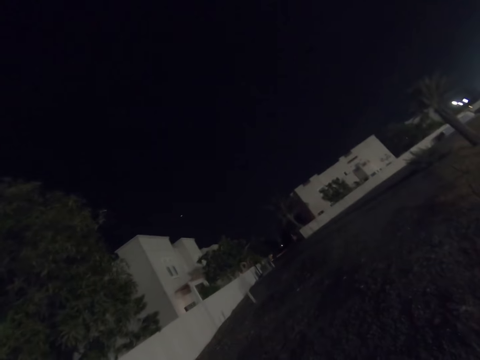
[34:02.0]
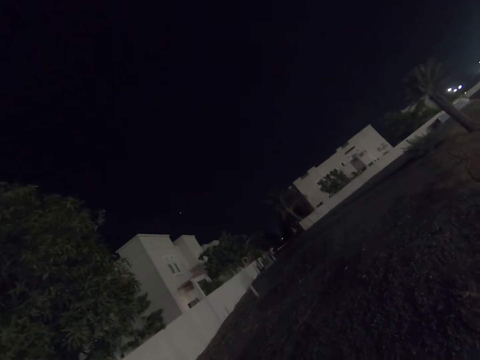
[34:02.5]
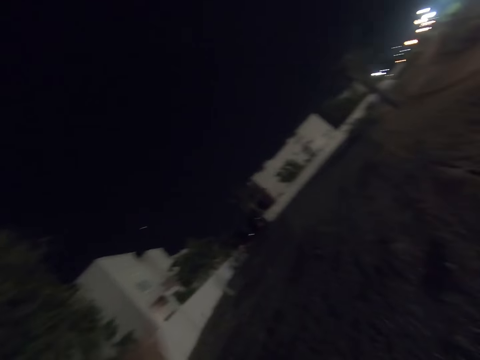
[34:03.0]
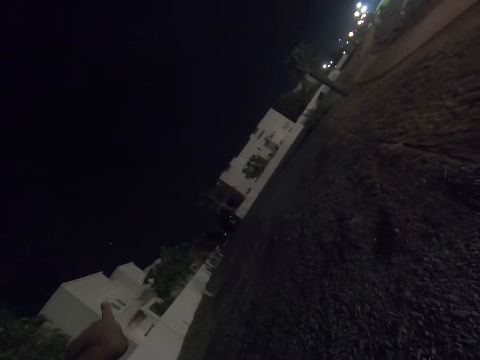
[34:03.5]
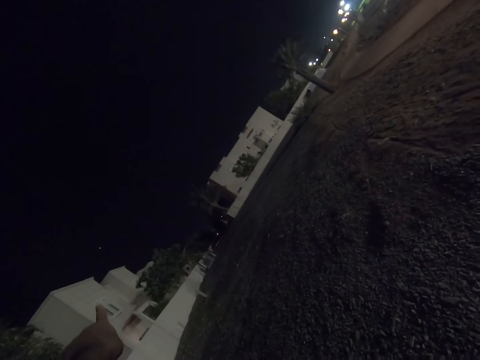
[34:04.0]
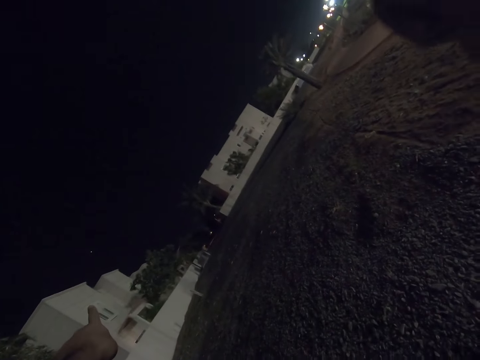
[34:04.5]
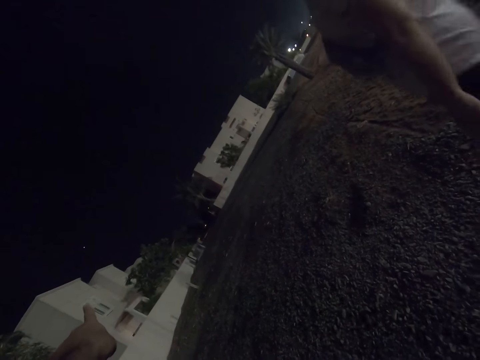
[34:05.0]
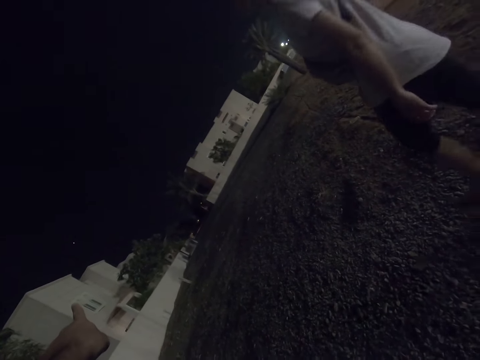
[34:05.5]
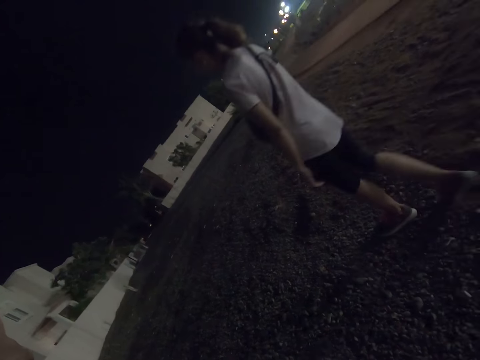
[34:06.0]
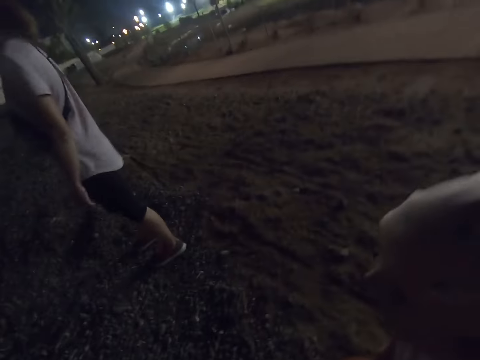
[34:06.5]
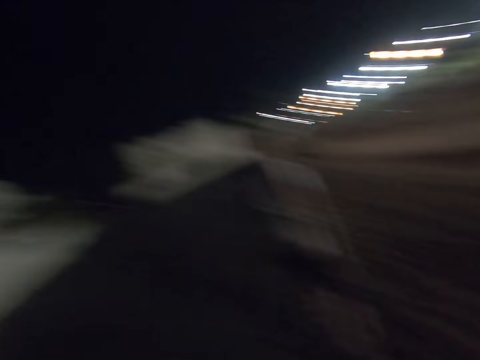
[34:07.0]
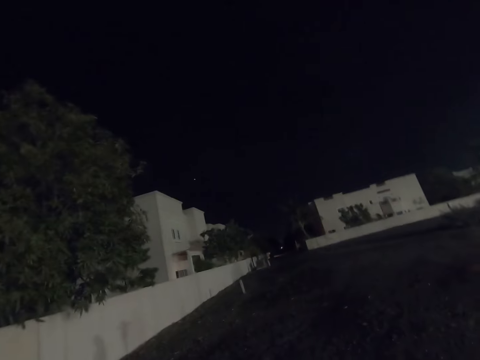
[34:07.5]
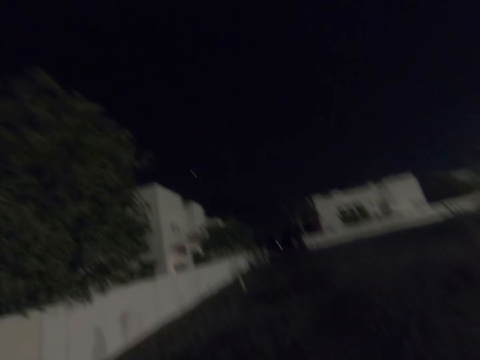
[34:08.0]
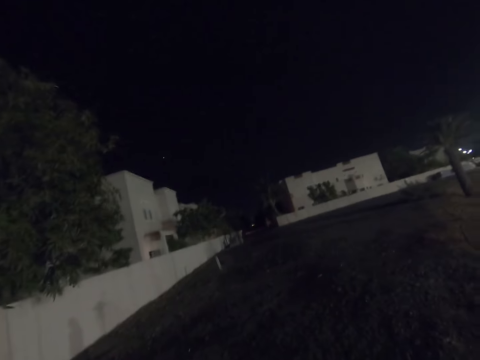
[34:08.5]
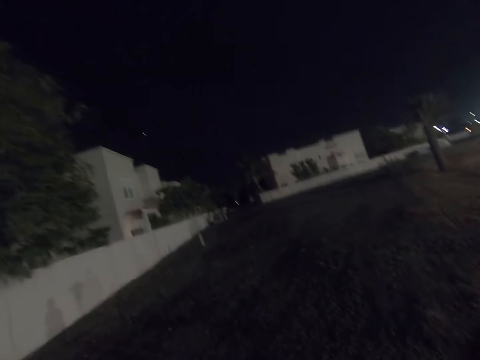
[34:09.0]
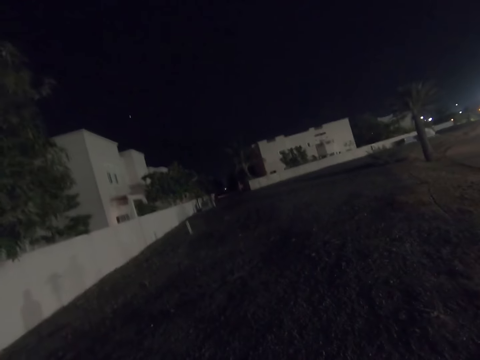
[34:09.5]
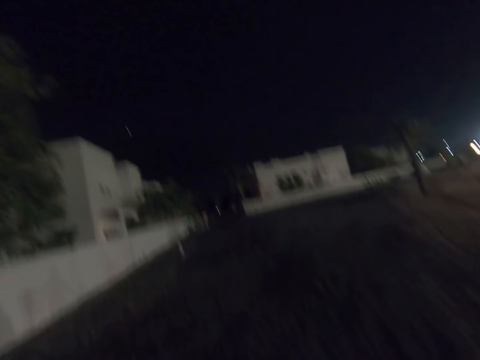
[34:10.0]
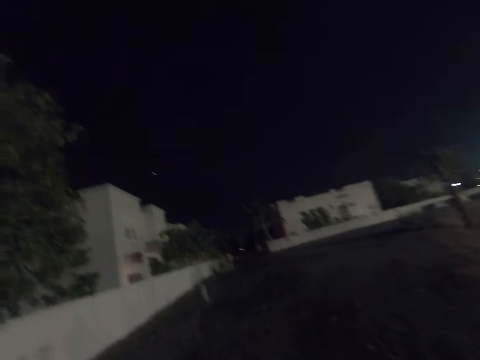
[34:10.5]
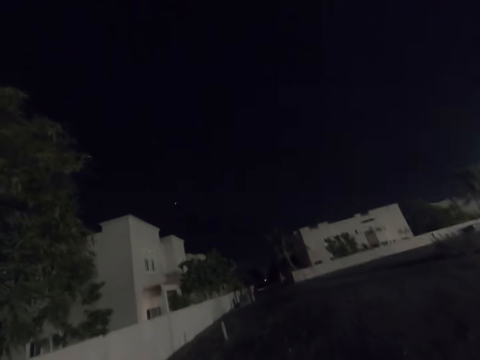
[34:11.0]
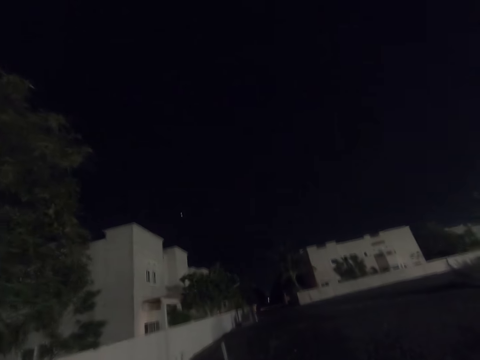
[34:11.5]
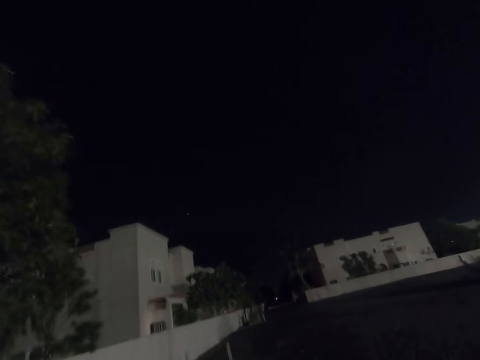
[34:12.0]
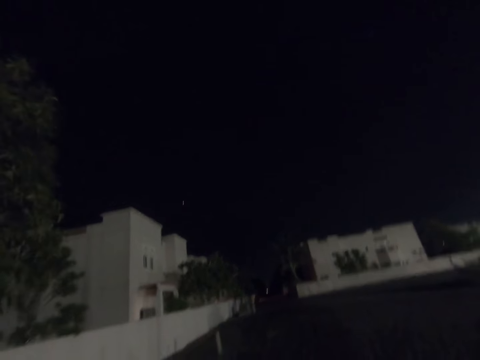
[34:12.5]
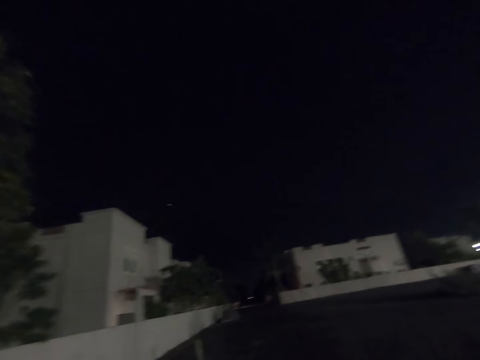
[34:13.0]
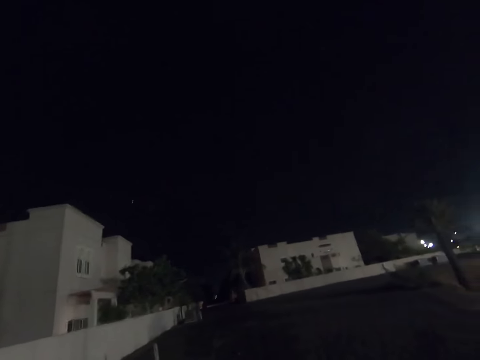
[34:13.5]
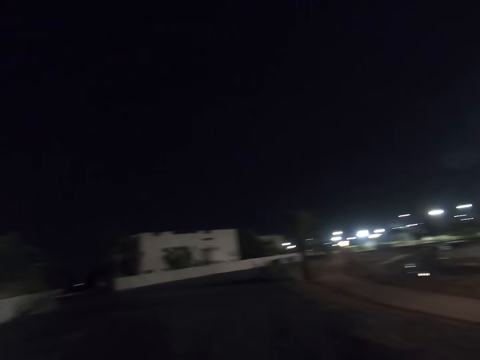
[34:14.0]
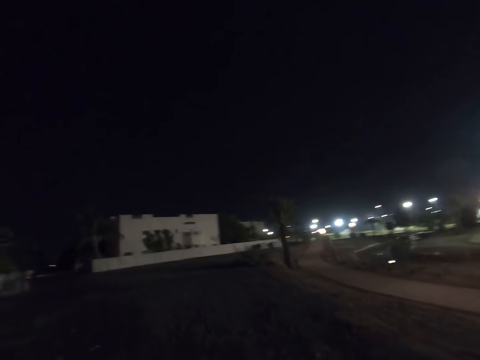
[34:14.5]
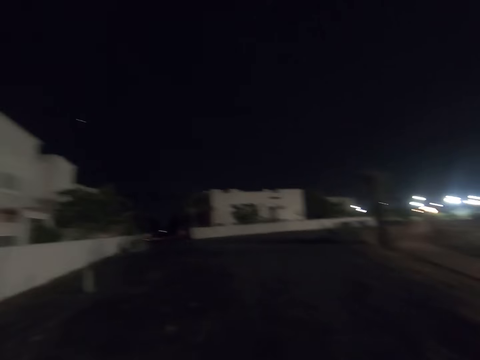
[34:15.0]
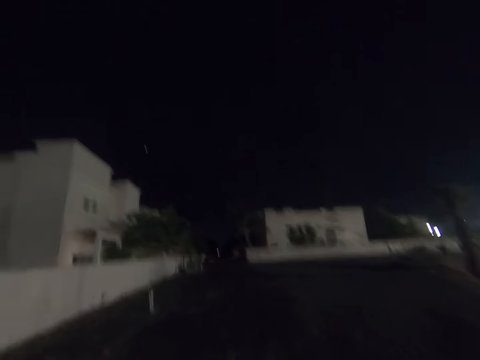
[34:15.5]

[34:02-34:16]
The camera wearer looks around. A woman walks around. The camera wearer looks around. They walk around.

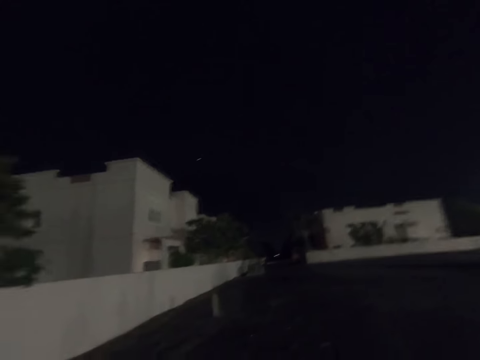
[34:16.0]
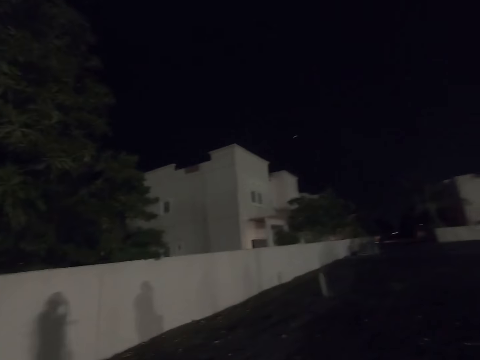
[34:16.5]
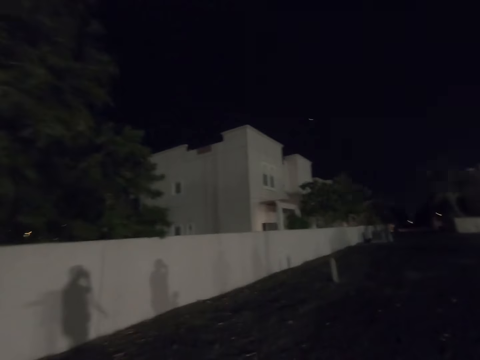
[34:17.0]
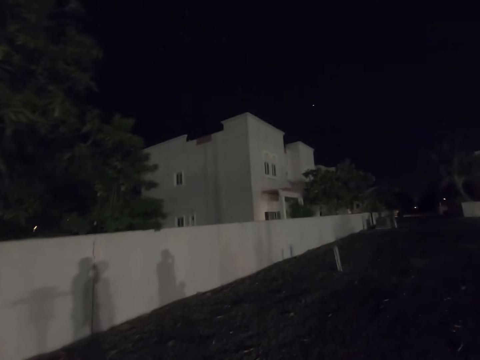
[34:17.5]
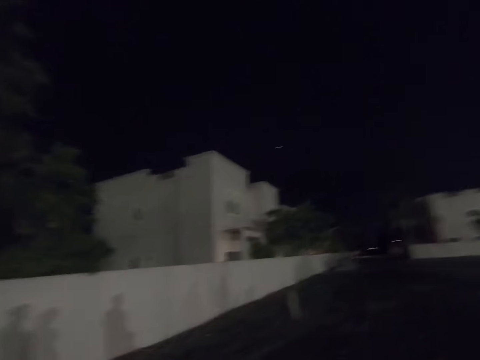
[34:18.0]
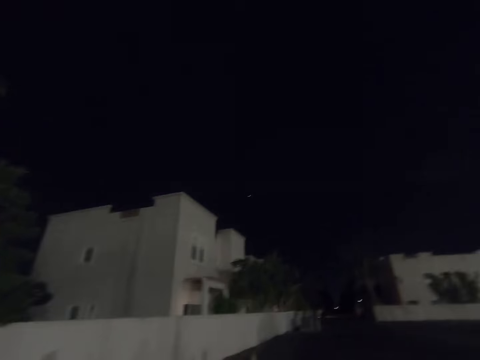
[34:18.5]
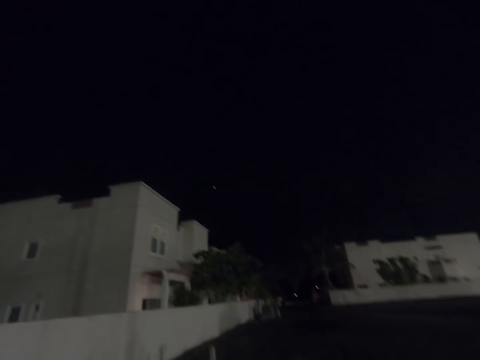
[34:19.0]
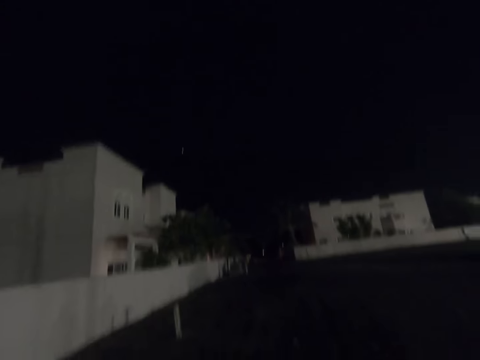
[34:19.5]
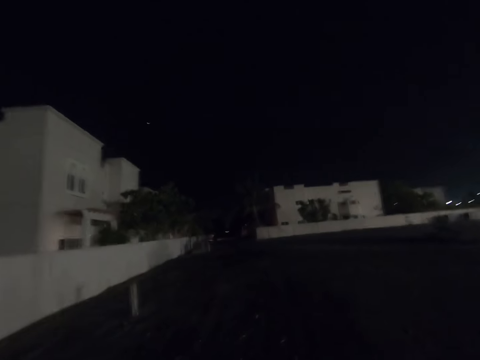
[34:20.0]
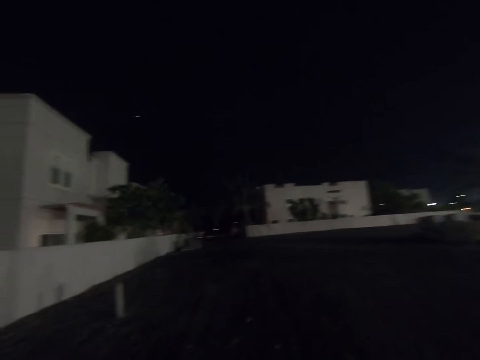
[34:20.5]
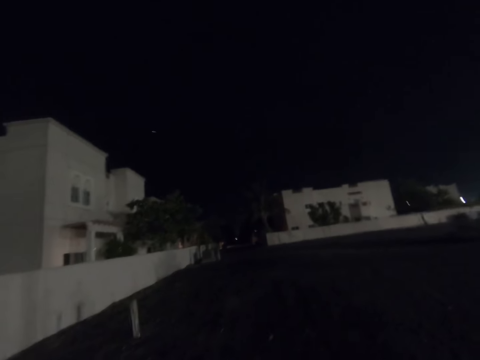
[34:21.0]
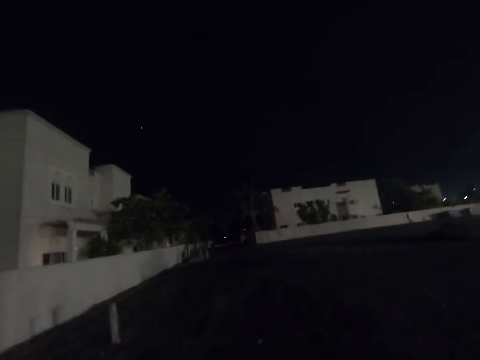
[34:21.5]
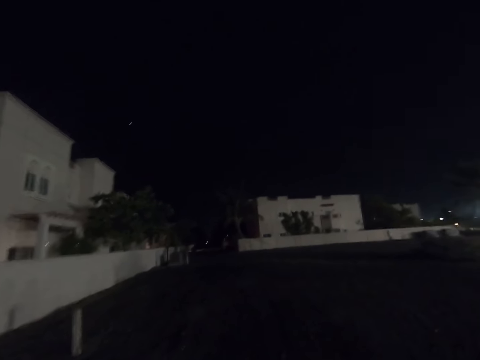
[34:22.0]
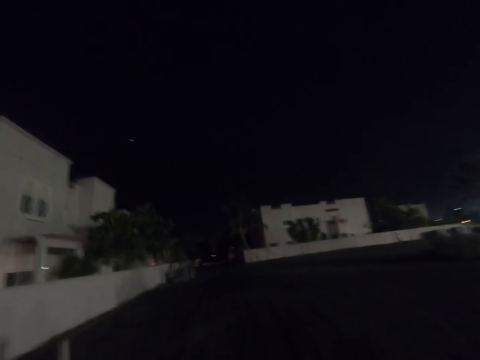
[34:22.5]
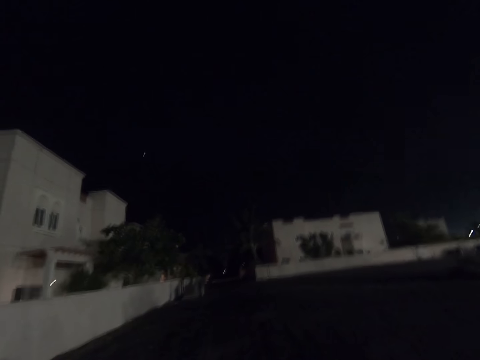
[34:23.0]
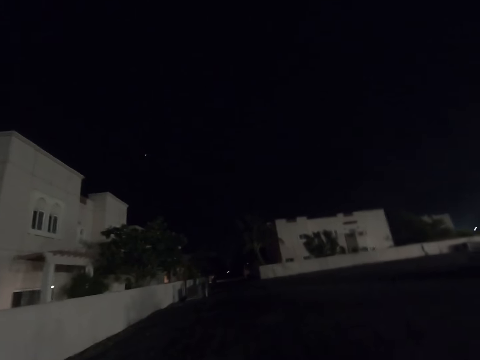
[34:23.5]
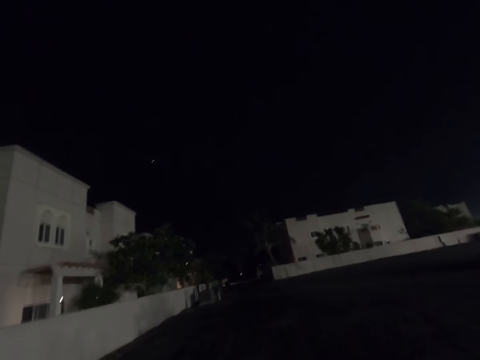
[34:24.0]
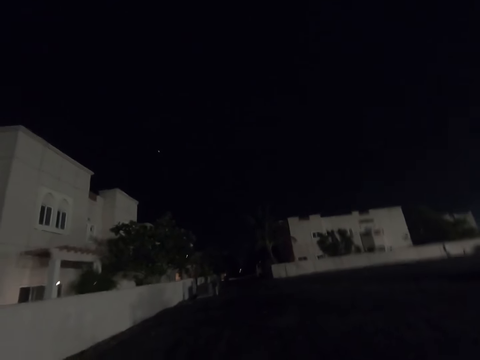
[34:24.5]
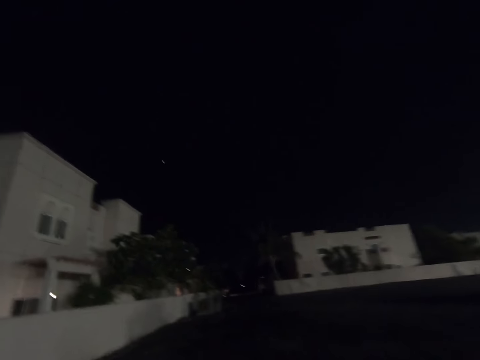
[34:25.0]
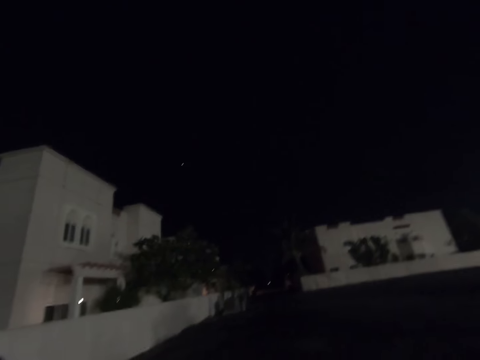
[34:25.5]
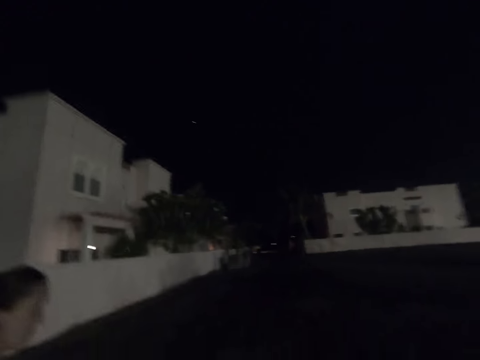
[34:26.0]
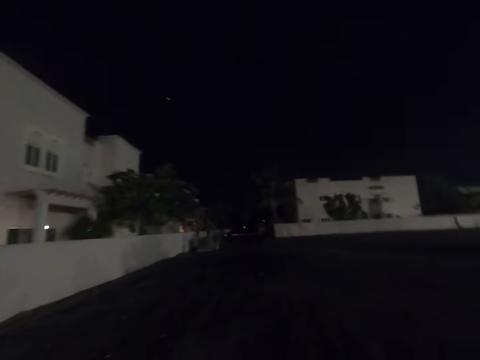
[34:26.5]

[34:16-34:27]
The camera wearer walks on the land.

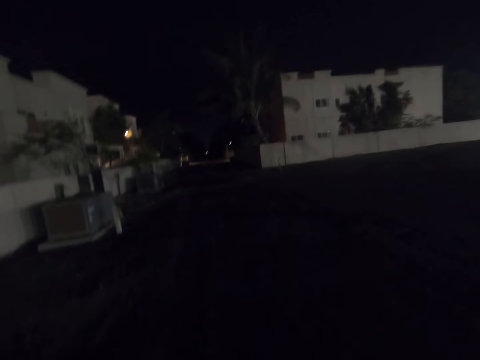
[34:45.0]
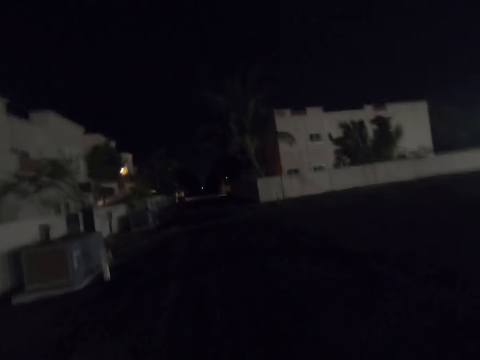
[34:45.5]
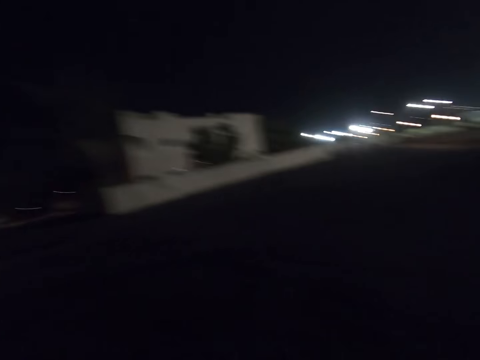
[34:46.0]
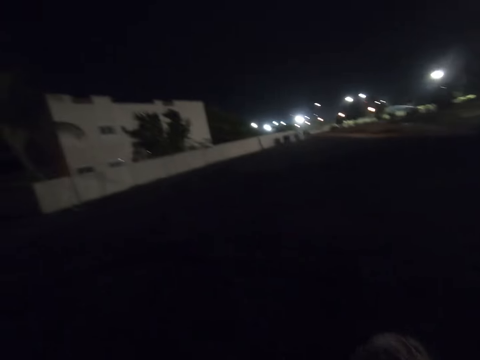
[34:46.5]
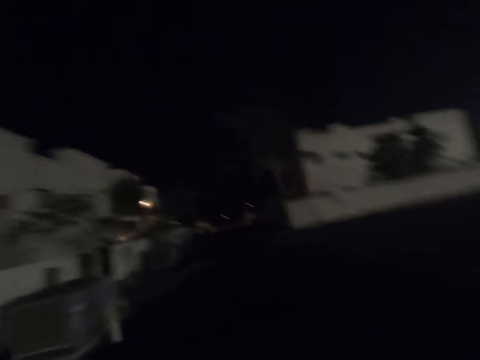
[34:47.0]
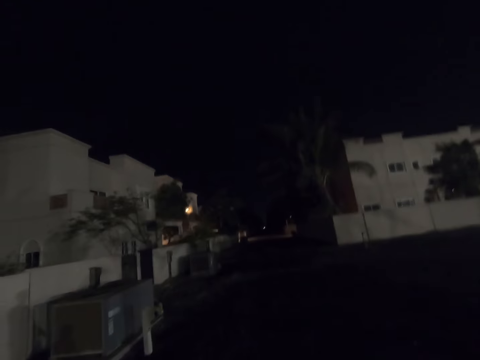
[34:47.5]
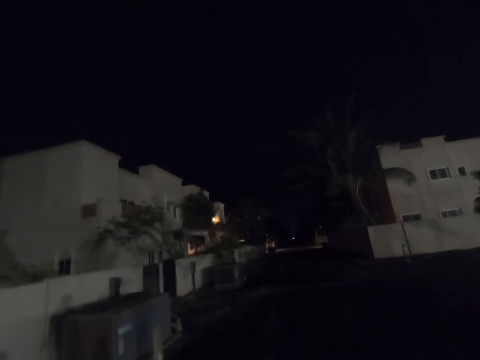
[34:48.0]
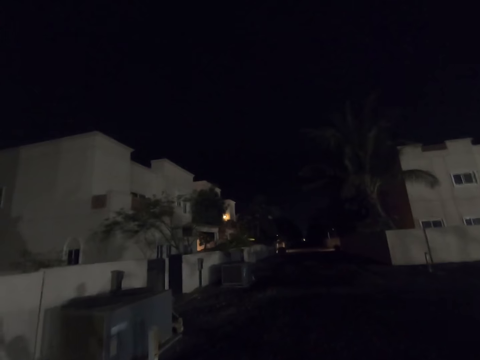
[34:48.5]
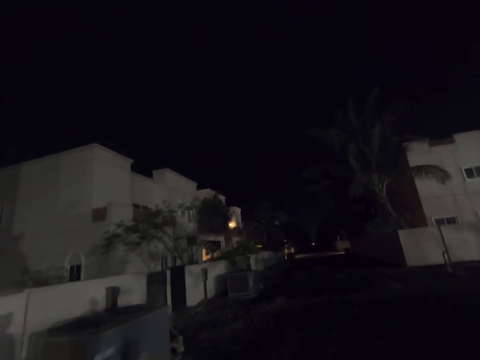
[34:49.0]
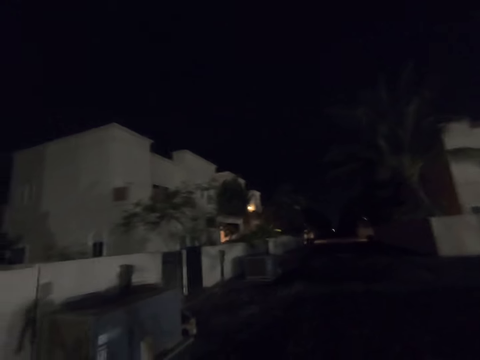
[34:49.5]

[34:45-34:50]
The camera wearer turns around.
